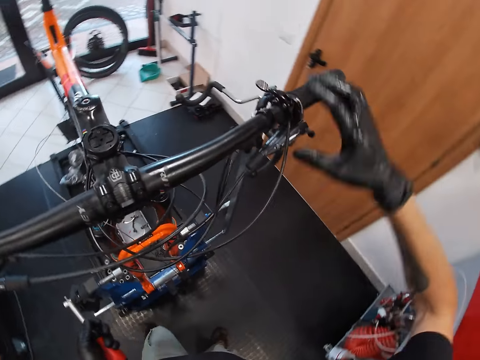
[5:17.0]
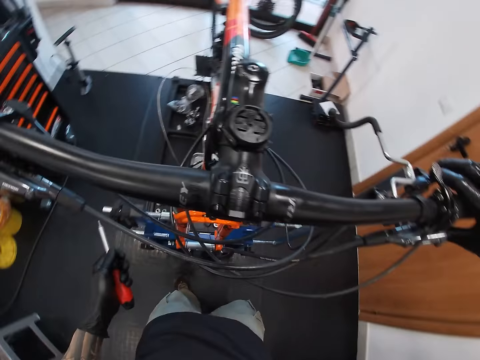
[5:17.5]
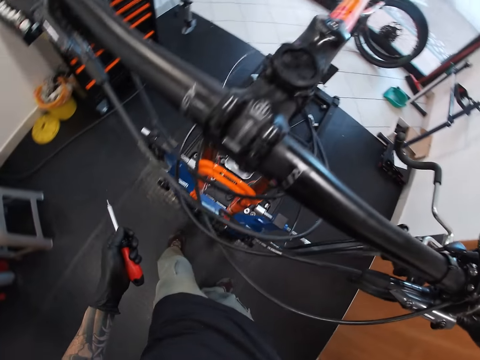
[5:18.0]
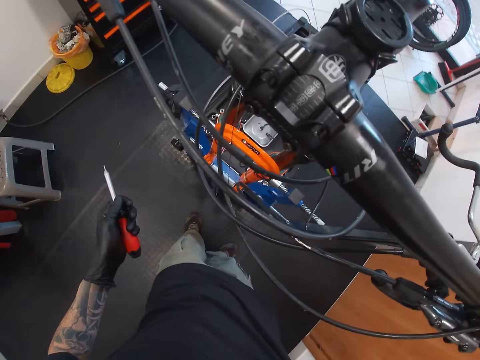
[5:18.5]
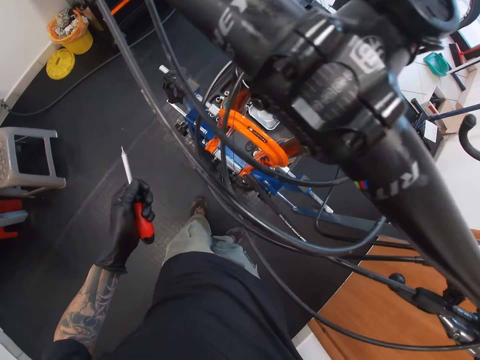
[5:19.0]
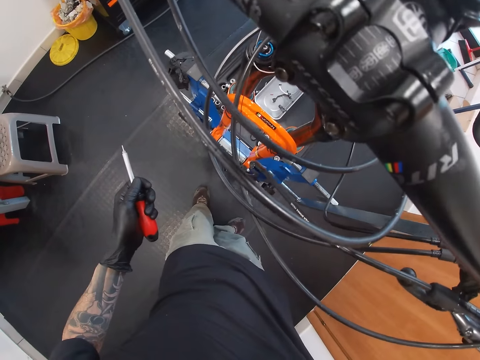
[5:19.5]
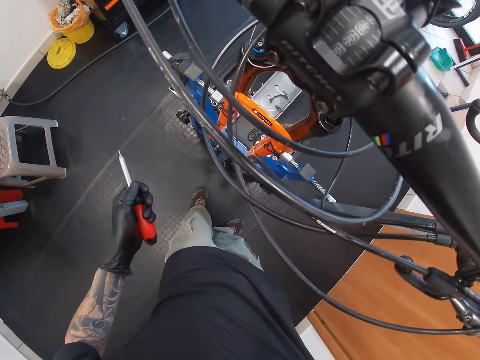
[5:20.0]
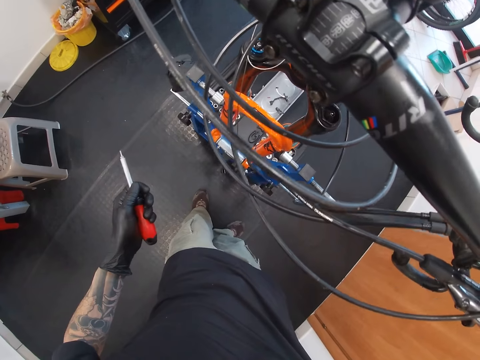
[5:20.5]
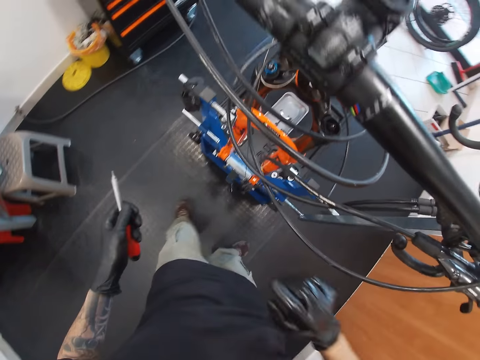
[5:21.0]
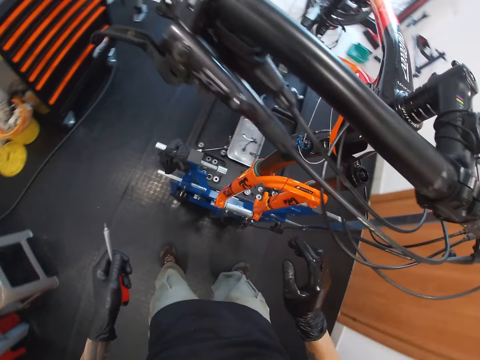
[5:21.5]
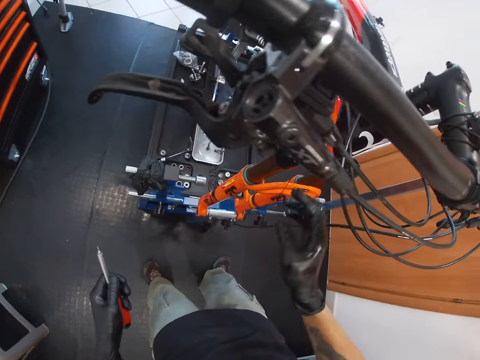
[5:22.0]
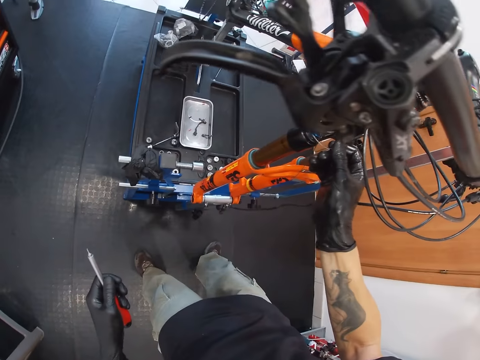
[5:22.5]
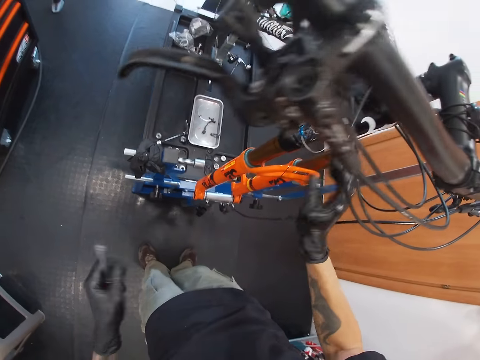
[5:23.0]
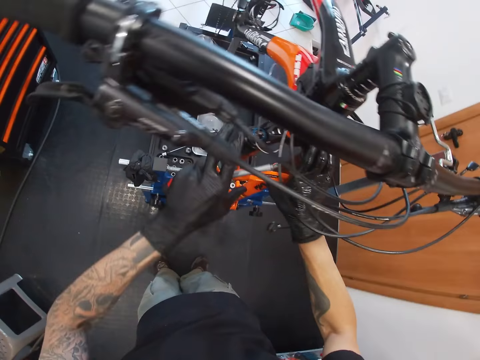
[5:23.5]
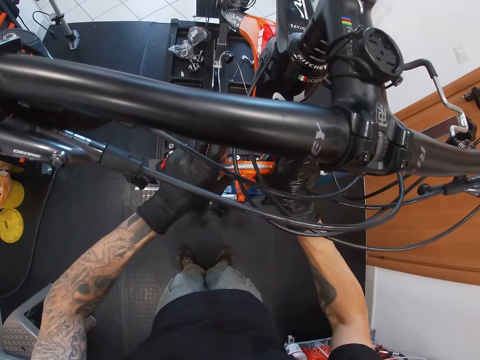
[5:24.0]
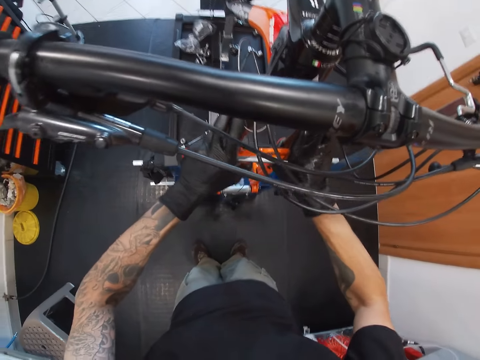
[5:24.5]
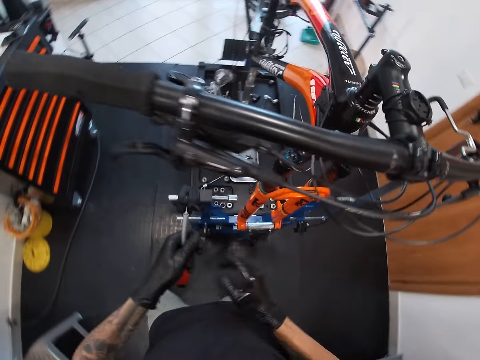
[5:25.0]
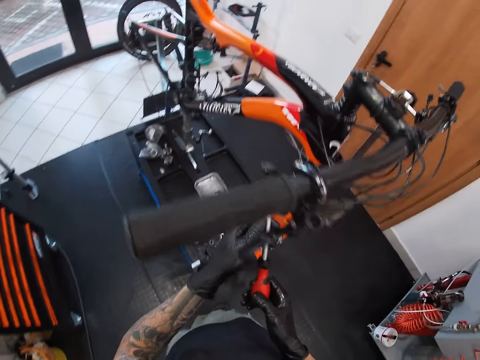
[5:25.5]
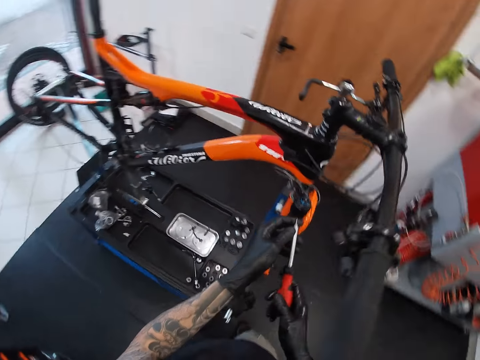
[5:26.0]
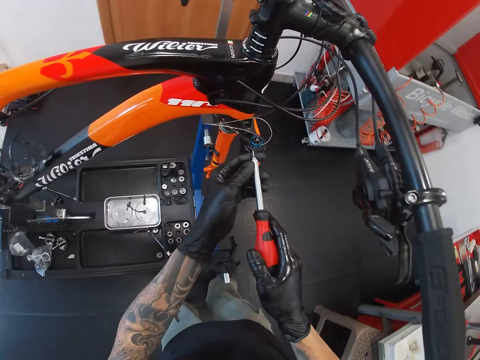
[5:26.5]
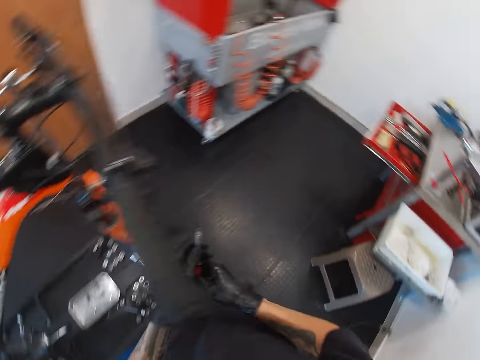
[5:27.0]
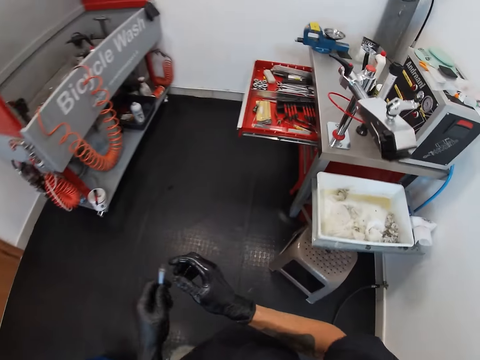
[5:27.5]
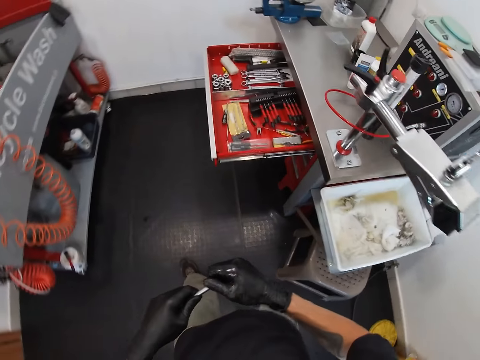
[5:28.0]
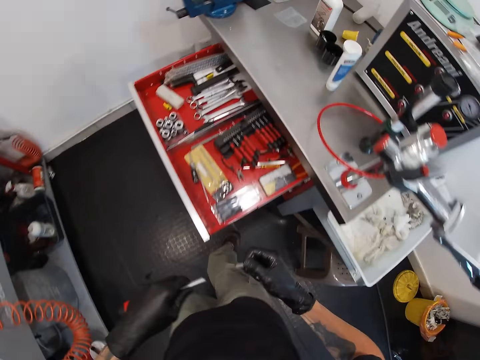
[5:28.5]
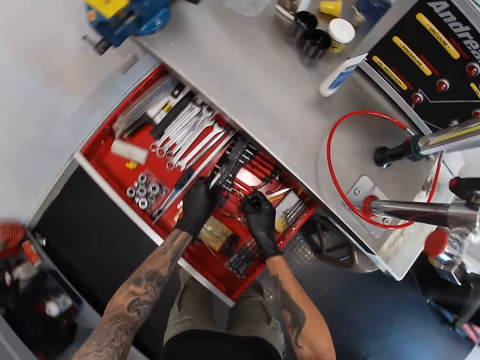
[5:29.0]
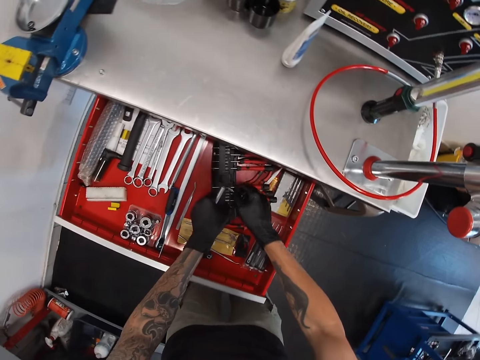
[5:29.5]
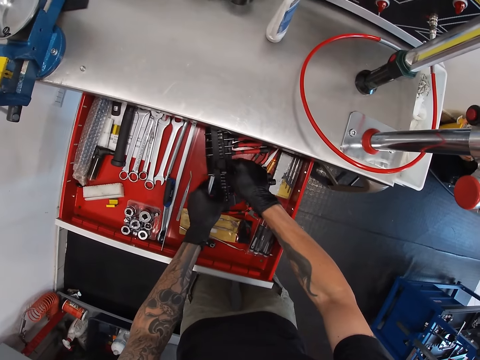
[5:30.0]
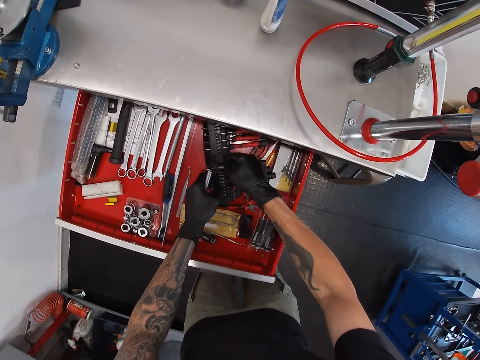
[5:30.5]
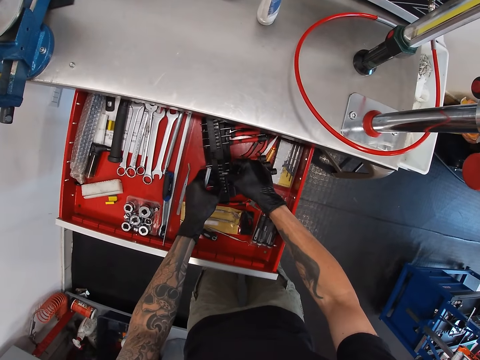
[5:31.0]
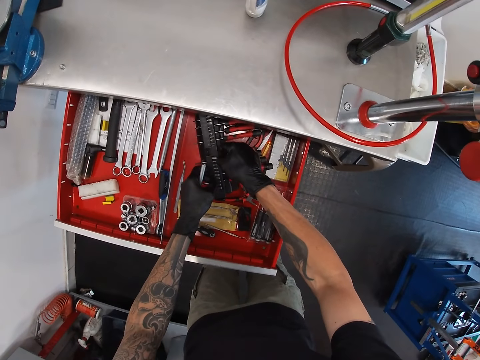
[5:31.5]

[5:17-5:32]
The camera wearer passes the screwdriver from his right hand to his left hand. He removes his hands from the bicycle. He places his right hand on a handlebar of the bicycle. He holds the bicycle brakes, looks around and presses the brakes with his right hand. He holds the screw in his left hand. He stops holding the brakes with his right hand. He adjusts the string on the bicycle pump with his right hand. He holds the bicycle with the right hand. He holds the bicycle with both hands. He adjusts the bicycle pump with both hands. He passes the screwdriver from his left hand to his right hand. He moves around. He holds the screw with both hands. He places the screwdriver on the bicycle pump with both hands. He looks around. He holds the screw with his left hand. He walks around. He removes the screw from the screwdriver in his left hand with his right hand. He places his left hand on the box. He adjusts the box in the drawer with his left hand. He pushes the tools case in the drawer with his left hand. He places the screw in the box with his right hand. He adjusts the tools with his right hand.

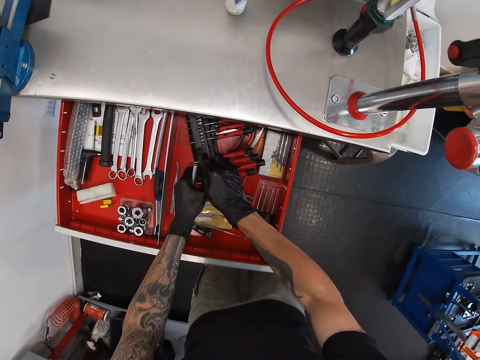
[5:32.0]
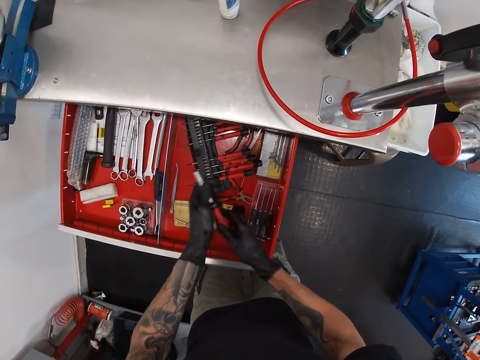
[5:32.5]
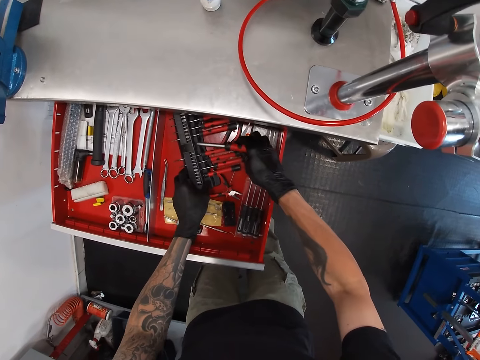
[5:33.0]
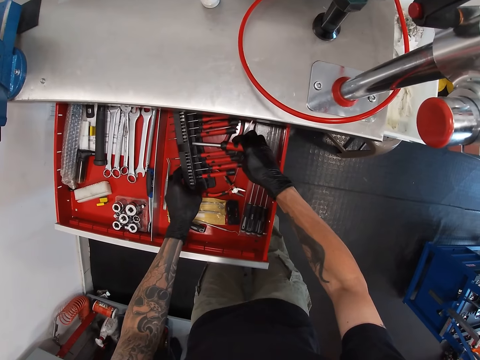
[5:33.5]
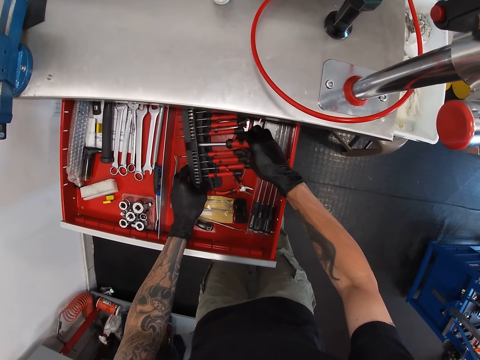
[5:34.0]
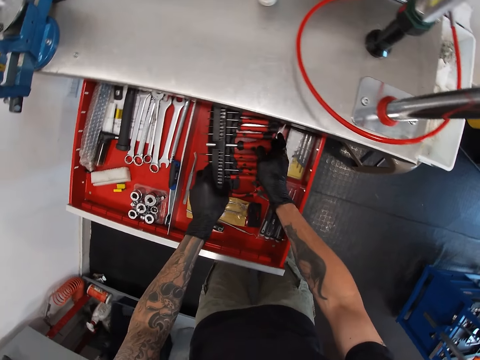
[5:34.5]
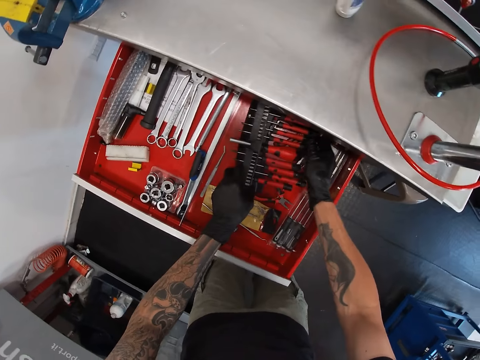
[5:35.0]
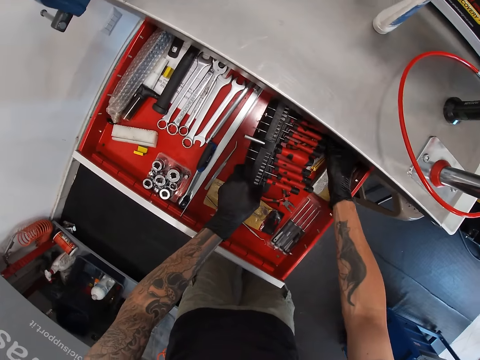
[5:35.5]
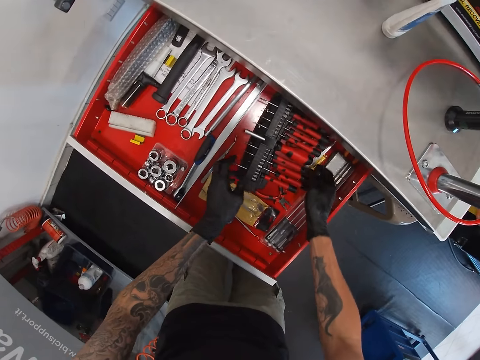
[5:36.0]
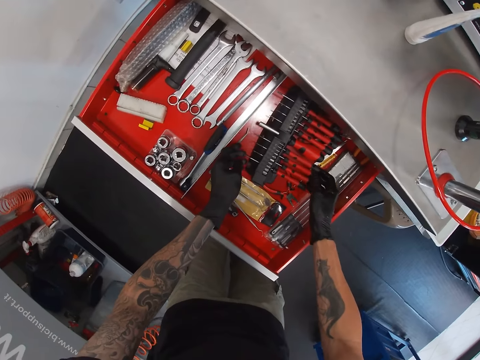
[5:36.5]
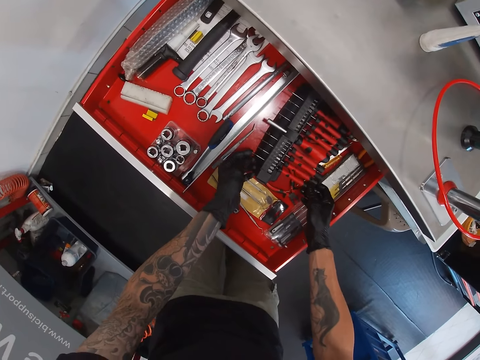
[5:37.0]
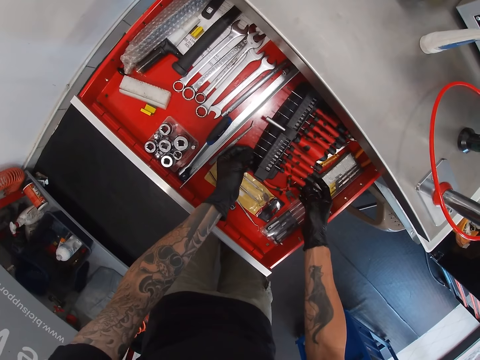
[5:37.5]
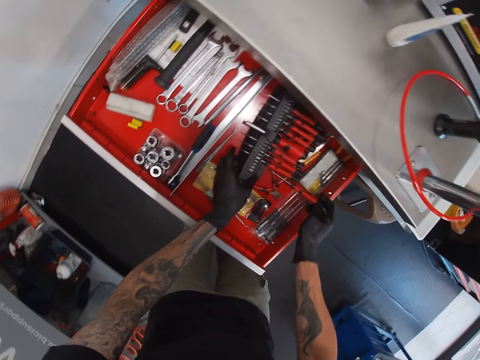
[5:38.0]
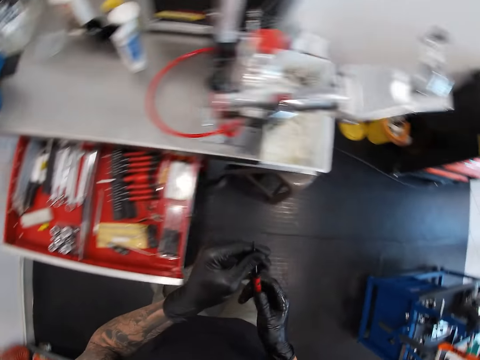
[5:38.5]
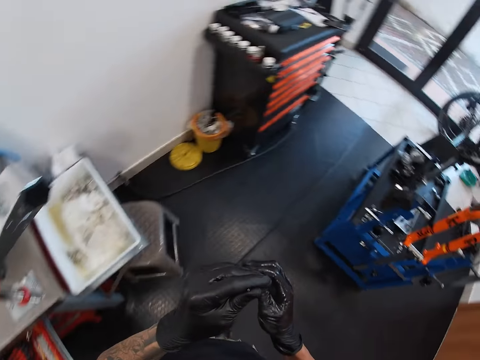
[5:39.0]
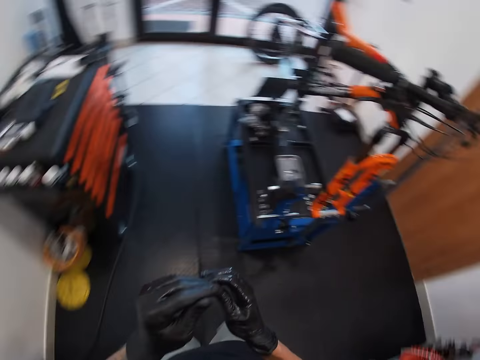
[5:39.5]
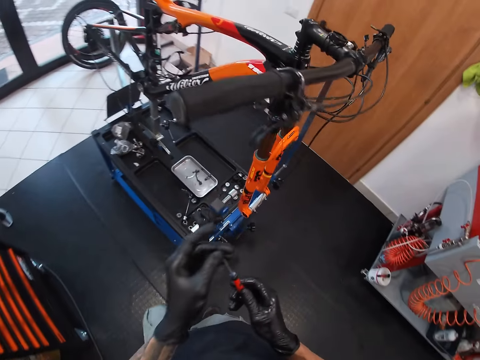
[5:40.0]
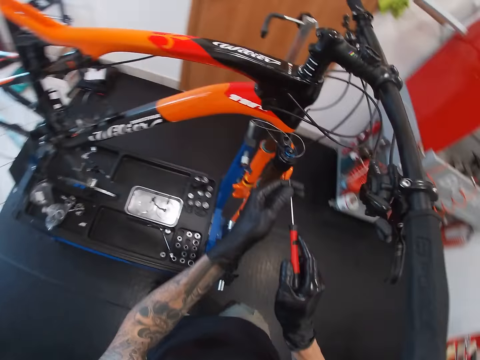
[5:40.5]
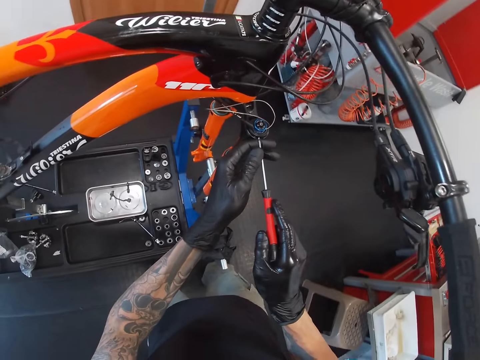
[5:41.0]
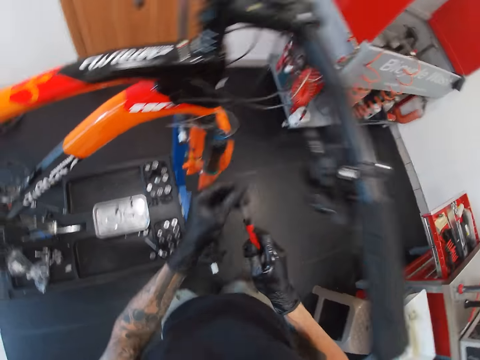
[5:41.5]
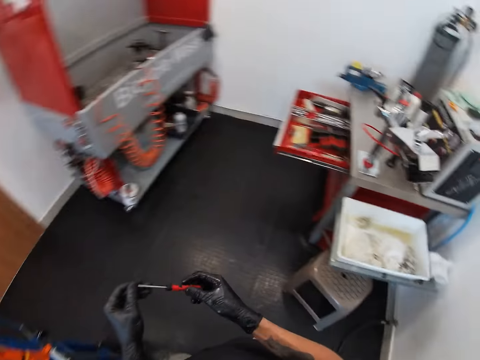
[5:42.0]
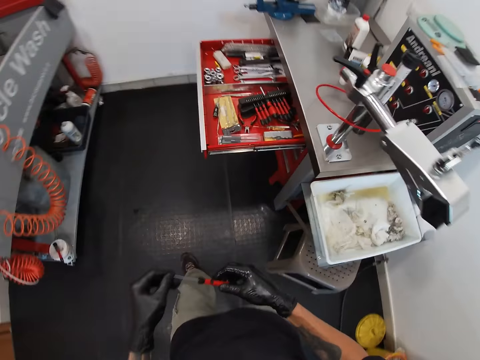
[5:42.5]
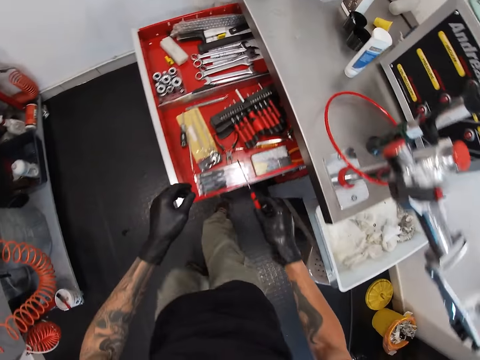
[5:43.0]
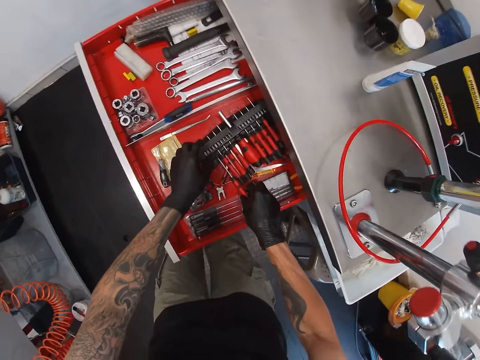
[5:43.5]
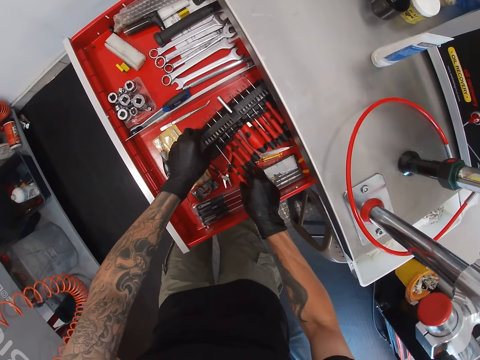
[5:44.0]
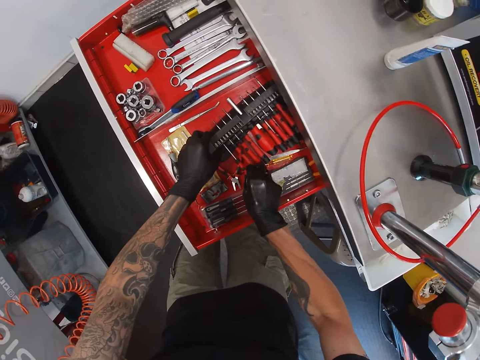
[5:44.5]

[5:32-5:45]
The camera wearer puts the screw in the box with his right hand. He passes the screwdriver from his left hand to his right hand. He places his left hand on the box. He holds the tools case with his left hand. He adjusts the box in the drawer with his left hand. He puts the screwdriver in the box with his right hand. He adjusts a screwdriver in the box with his right hand. He does it again. He picks up a screwdriver from the box with his right hand. He holds the screw with his right hand. He places his left hand on the screwdriver in his right hand. He looks around, walks around, holds the screw with both hands and walks around. He places the screwdriver on the bicycle pump with his left hand. He removes the screw from the bicycle. He looks around, walks around and holds the screw with his right hand. He places his left hand on the box. He holds the tools case. He places the screw in the box with his right hand.
